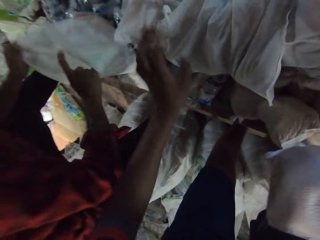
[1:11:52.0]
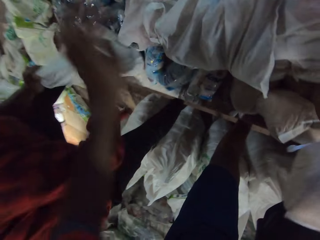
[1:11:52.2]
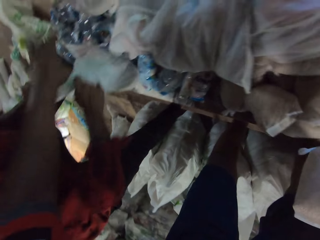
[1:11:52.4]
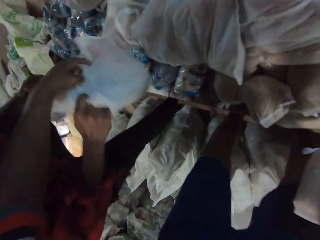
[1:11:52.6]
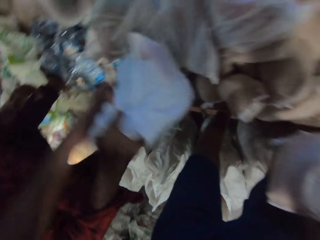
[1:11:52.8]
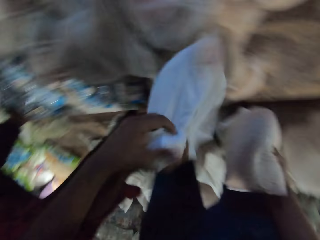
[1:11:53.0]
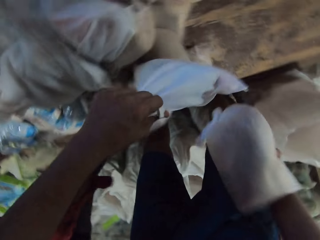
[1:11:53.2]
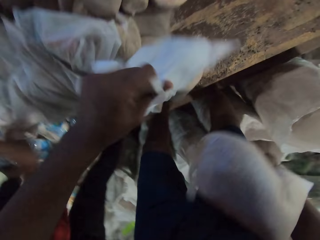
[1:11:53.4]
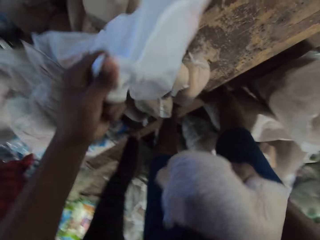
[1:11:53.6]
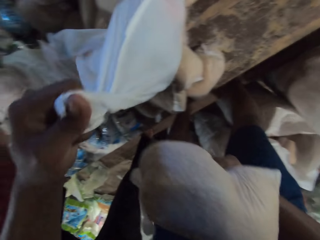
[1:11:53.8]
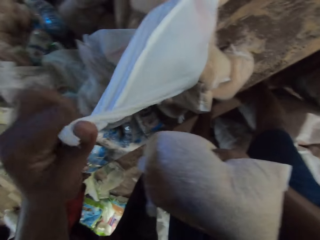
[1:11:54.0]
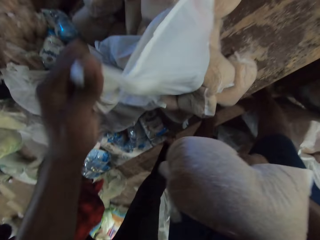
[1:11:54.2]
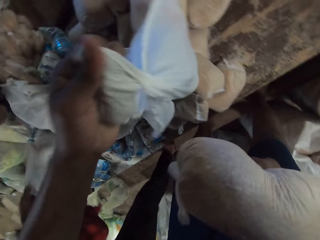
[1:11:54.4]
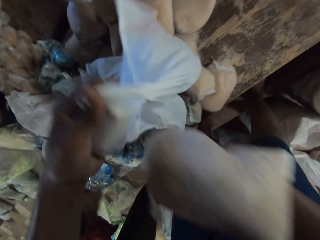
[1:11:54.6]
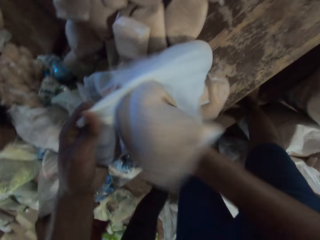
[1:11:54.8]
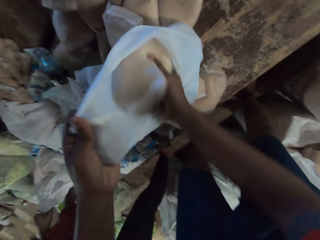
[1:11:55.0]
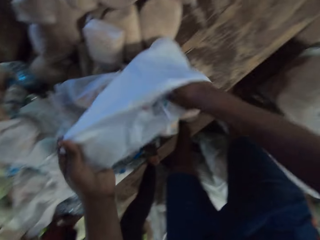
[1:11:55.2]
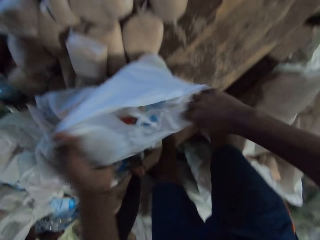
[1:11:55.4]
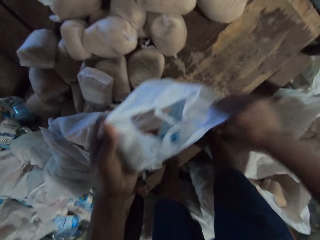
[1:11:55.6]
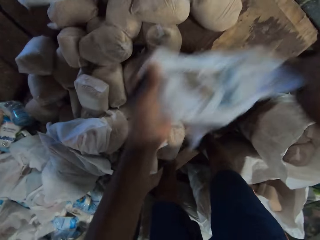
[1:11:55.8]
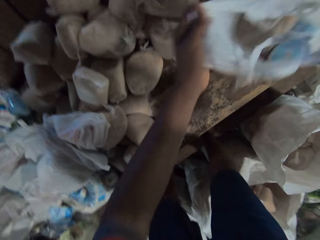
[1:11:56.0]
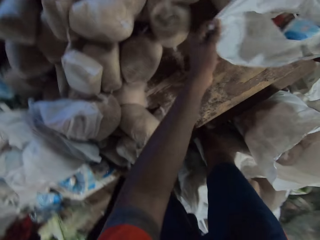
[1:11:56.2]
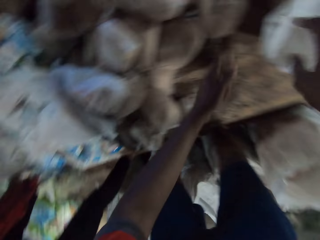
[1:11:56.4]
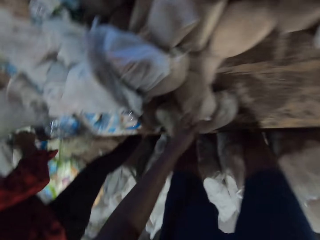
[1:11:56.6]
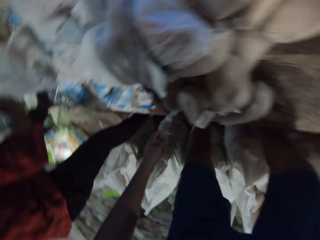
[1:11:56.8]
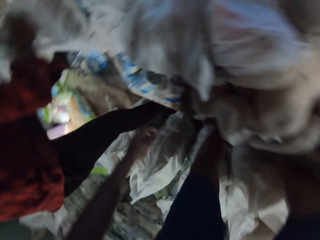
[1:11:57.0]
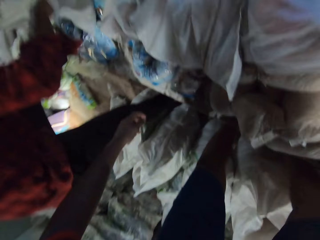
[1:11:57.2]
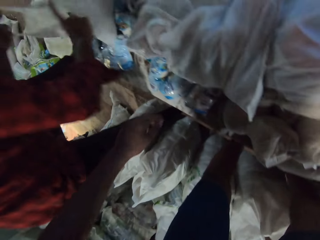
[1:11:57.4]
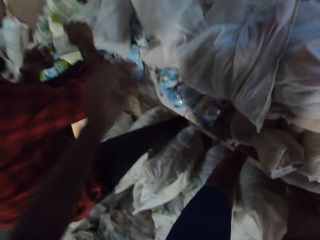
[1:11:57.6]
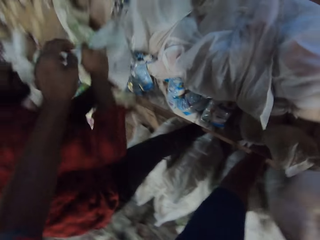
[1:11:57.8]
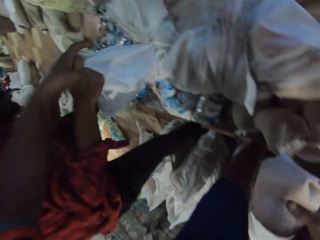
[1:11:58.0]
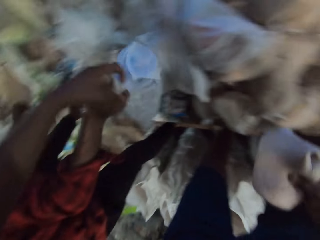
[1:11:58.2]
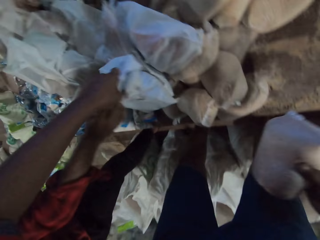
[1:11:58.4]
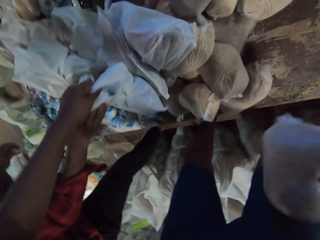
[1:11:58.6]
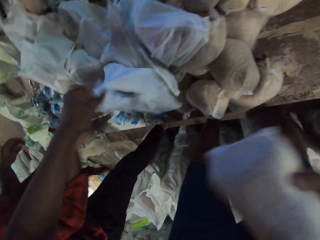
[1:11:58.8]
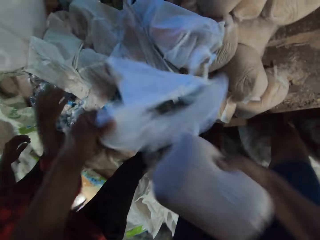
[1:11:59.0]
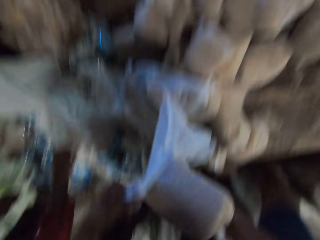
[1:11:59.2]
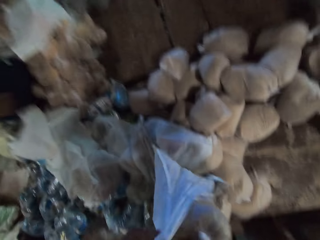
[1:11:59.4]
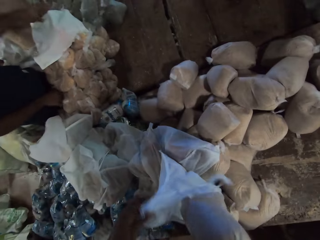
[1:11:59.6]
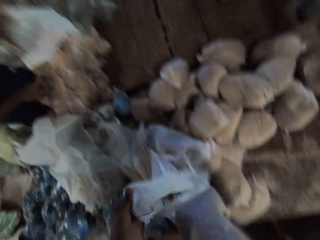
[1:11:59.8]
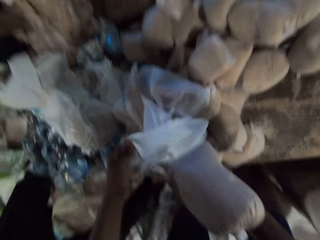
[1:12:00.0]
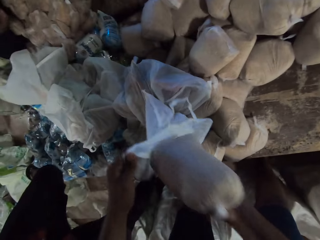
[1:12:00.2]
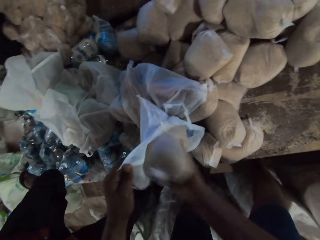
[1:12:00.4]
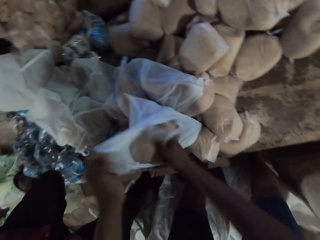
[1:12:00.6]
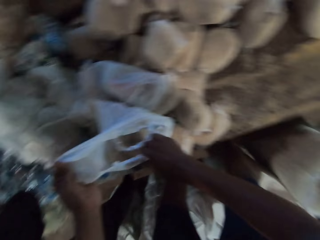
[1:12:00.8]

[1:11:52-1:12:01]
The camera wearer holds a bag of broken wheat in his right hand. He touches the bag on the table with his left hand. A man passes the bag to the camera wearer with his right hand. The camera wearer holds the bag in his left hand. He picks up a package bag. The man picks up a bag from the table with both hands. The camera wearer places the bag of broken wheat in the bag with his right hand. He lifts the bag from the table with both hands. He places the bag on the table with both hands. The man picks up a bag of salt from the table with his right hand. The camera wearer picks up the bag of broken wheat from the table with his right hand. The man places the bag of salt in the bag with his right hand. The man passes the bag to the camera wearer with his right hand. The camera wearer holds the bag on the table in his left hand. He places the bag of broken wheat in the bag with his right hand. Another man drops a bag on the table with his right hand. The other man picks up a bag from the table with his left hand.

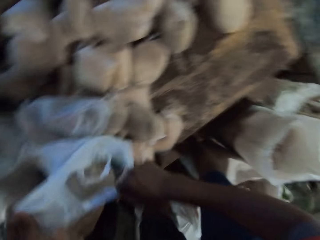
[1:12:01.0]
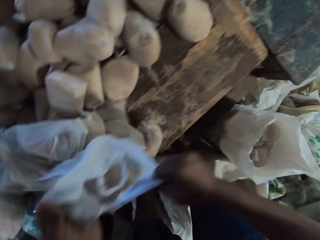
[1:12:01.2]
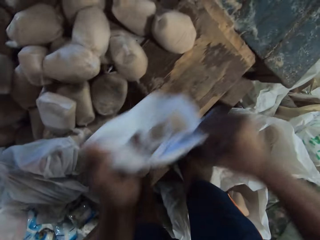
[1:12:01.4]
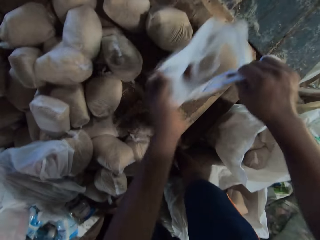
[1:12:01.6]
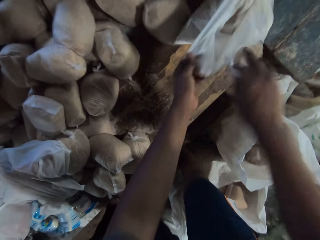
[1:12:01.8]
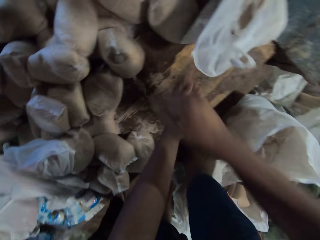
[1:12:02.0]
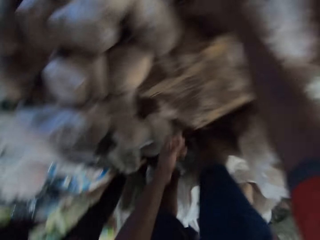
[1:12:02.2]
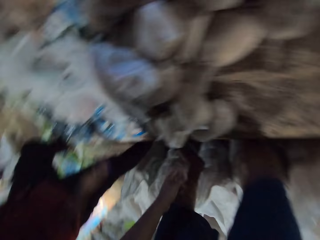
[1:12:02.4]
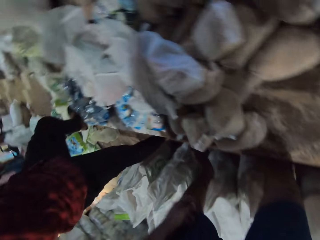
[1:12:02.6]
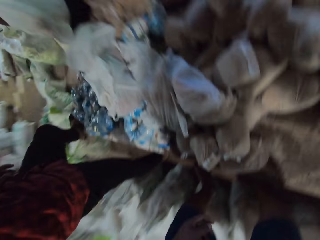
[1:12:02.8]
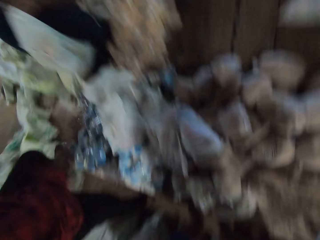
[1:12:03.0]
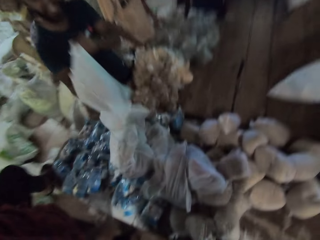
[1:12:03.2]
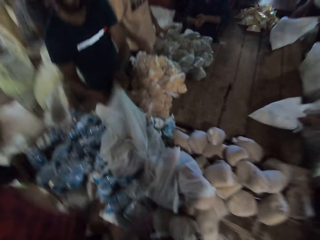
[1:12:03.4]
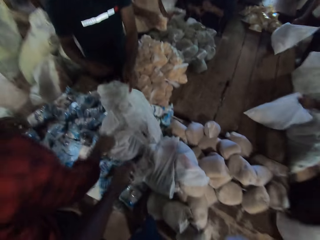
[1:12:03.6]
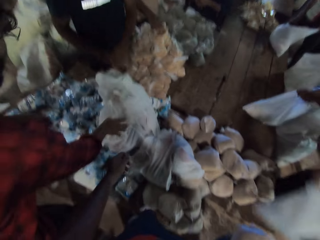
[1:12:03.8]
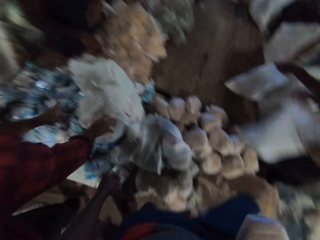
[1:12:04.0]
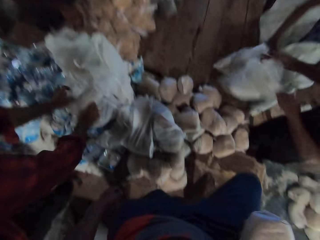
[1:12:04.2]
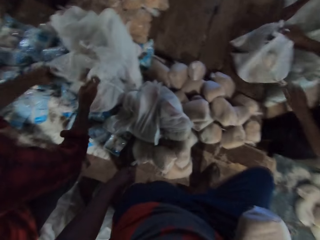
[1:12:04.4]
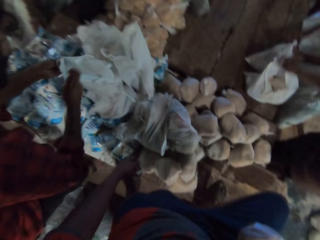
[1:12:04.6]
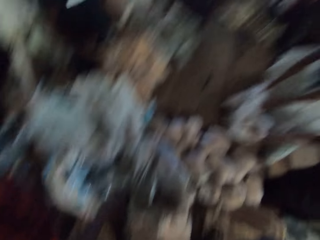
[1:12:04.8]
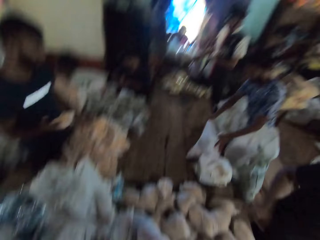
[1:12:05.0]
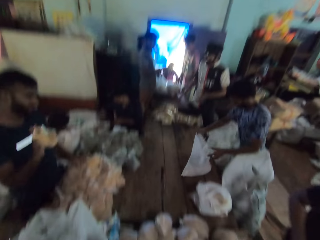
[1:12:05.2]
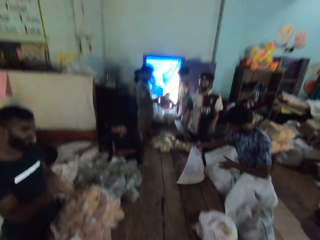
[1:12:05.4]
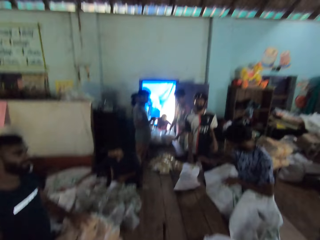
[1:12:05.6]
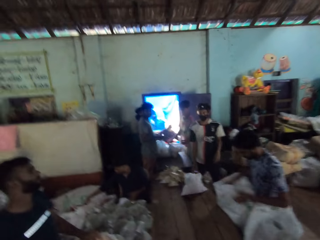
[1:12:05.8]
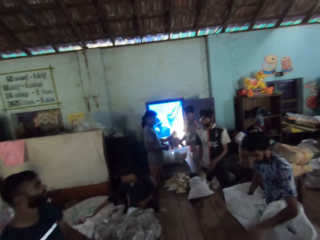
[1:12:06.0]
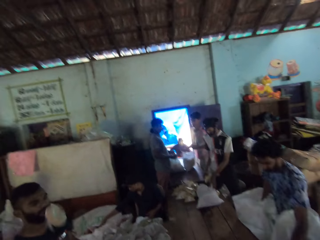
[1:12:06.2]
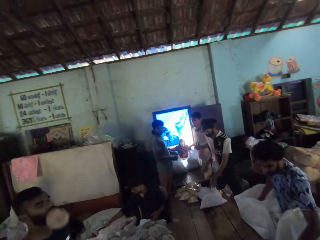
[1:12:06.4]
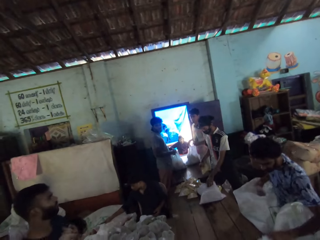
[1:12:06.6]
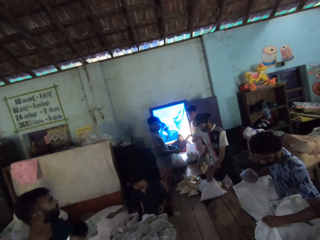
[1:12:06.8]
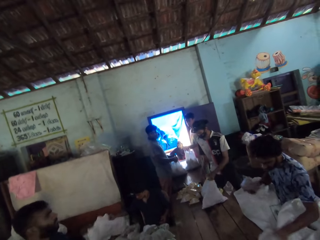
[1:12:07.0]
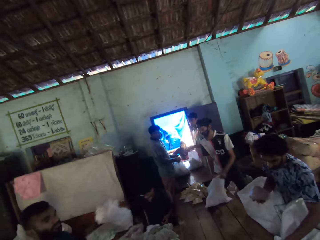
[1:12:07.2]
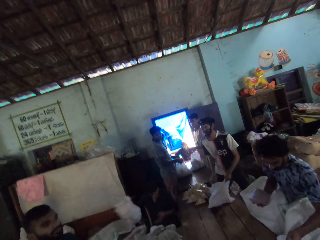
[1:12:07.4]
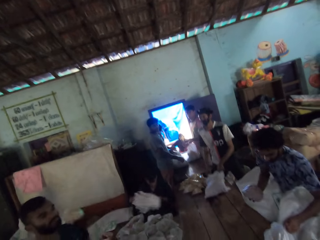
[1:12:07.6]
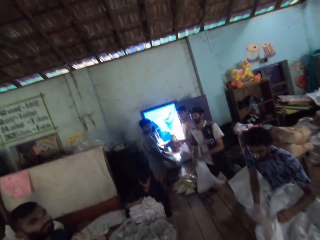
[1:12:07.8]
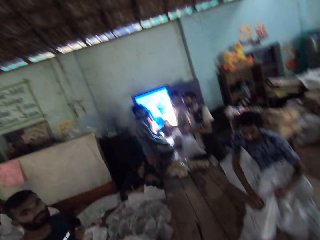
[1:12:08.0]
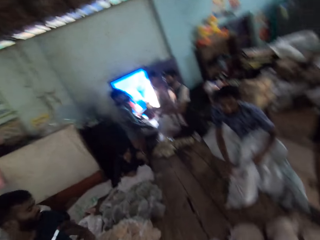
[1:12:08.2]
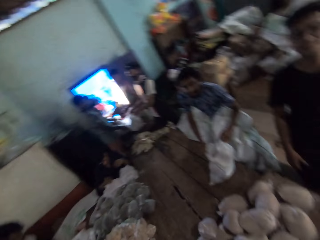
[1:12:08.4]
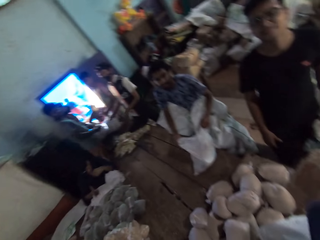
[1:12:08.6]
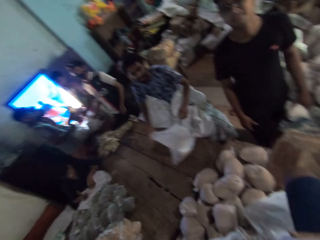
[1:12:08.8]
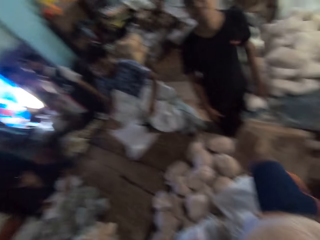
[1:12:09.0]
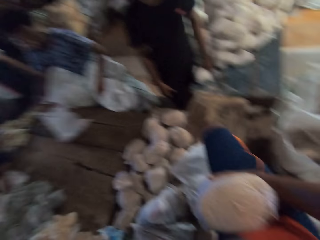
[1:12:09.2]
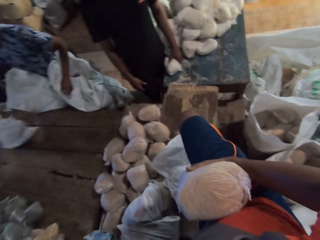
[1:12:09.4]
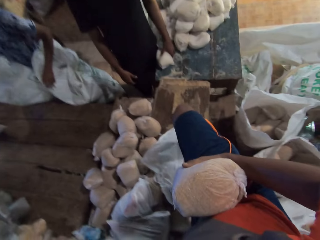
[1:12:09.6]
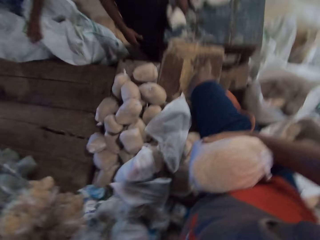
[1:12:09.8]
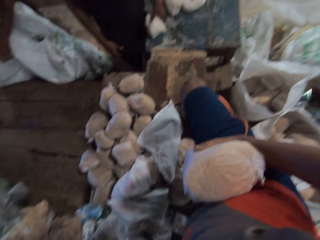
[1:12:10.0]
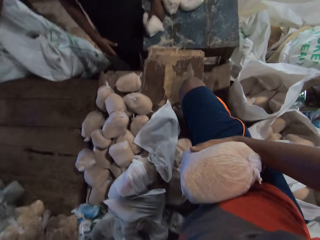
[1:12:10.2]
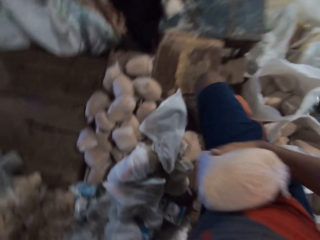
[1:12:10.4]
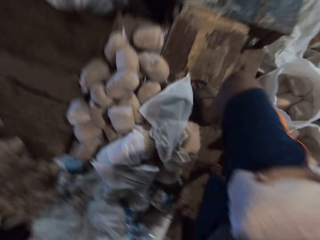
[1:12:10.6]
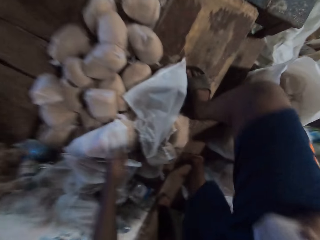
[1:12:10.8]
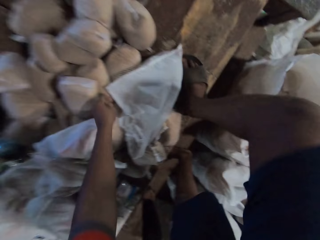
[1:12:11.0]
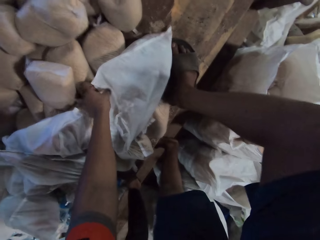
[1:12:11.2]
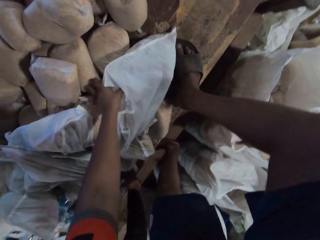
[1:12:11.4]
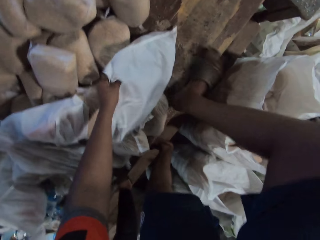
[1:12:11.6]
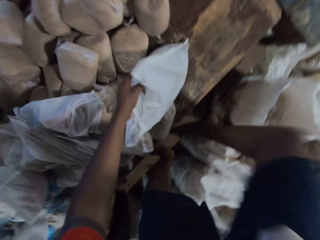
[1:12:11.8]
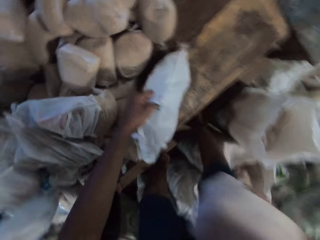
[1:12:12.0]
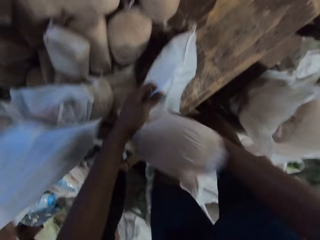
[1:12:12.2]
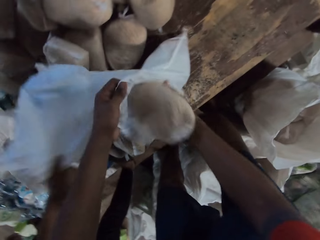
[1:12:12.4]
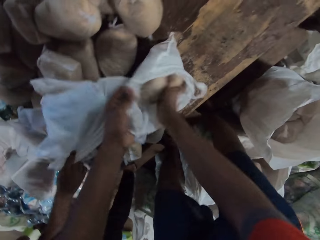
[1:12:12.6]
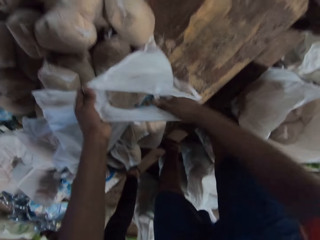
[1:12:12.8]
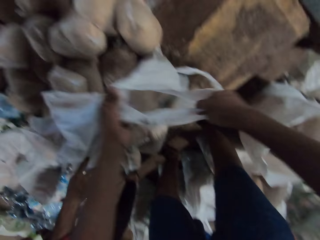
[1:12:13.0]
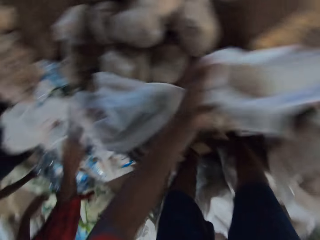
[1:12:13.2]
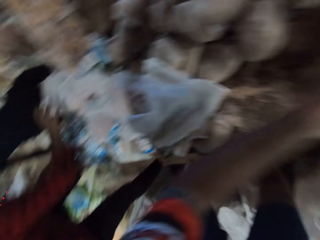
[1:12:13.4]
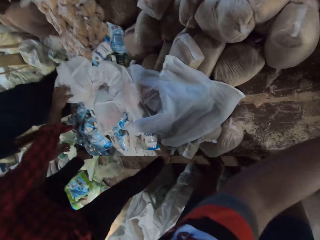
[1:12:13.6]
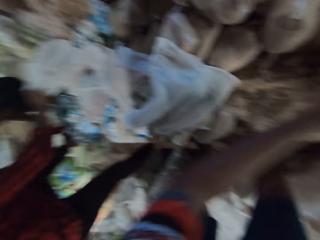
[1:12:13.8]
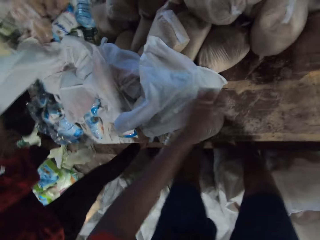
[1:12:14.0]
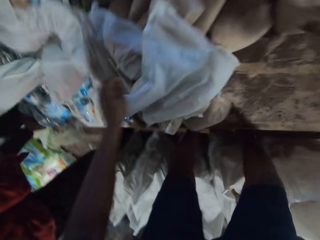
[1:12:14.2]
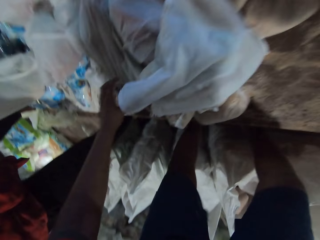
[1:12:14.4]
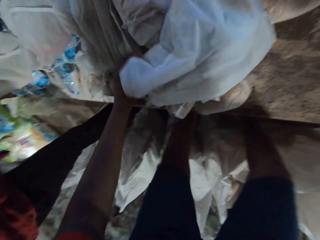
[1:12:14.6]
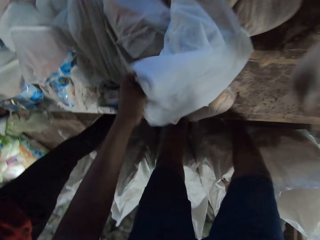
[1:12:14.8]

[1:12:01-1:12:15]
The camera wearer lifts the bag from the table with both hands. He places the bag on the table with both hands. He picks up a bag of broken wheat from the table with his right hand. A man drops a bag on the table with his left hand. Another man picks up the bag from the table with his right hand. A third man lifts the bag from the table with both hands. The camera wearer looks around the shop. The second man picks up the bag from the table with both hands. The third man places the bag on the table with both hands. The first man picks up a packet from the table with his right hand. A fourth man moves the bag on the table with his right hand. A fifth man picks up a packet from the table with his right hand. The fourth man picks up a packet from a bag with his right hand. The first man throws the packet in his right hand. The fifth man places the packet in the bag with his right hand. The fourth man moves a bag on the table with his left hand. The fifth man picks up the bag from the table with both hands, places the bag on the table with both hands, and moves the bag on the table with his right hand. The camera wearer converses with a man. He holds the bag on the table in his left hand. The second man places the bag on the table with his right hand. The camera wearer places the bag of broken wheat in the bag with his right hand. A man drops the package bag. The camera wearer lifts the bag from the table with both hands. The second man picks up a bag from the table with his right hand. The camera wearer places the bag on the table with both hands. He picks up a bag of broken wheat from the table with his right hand. He holds the bag on the table in his left hand.
